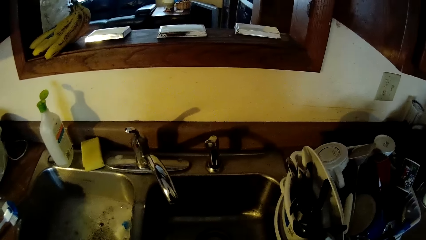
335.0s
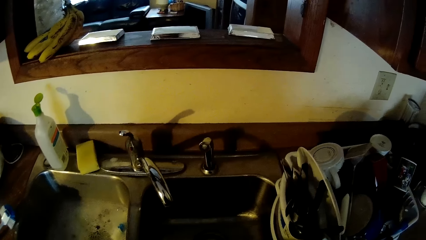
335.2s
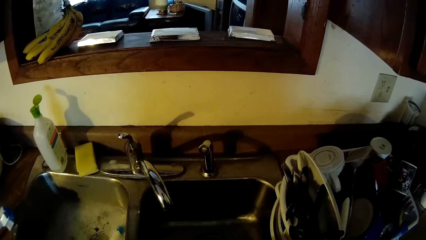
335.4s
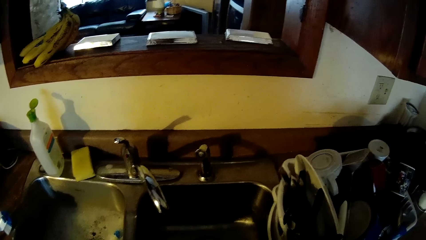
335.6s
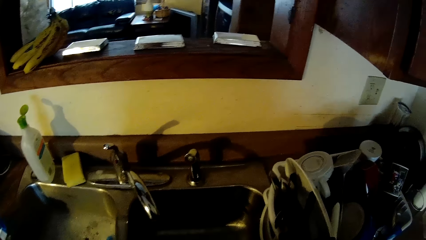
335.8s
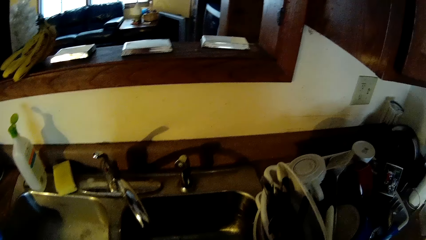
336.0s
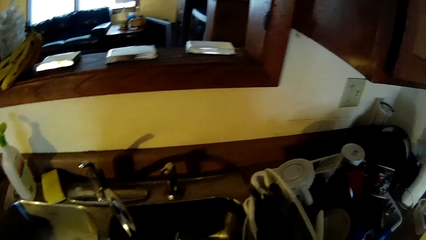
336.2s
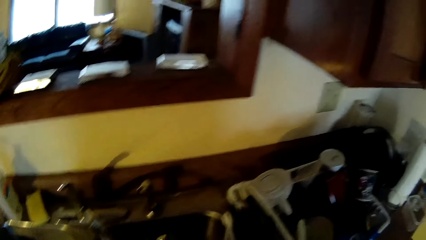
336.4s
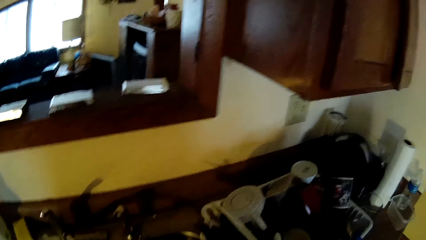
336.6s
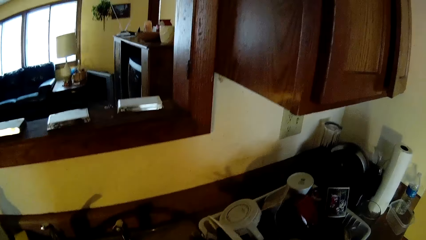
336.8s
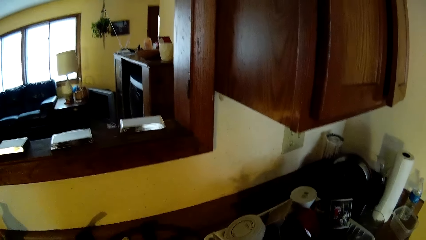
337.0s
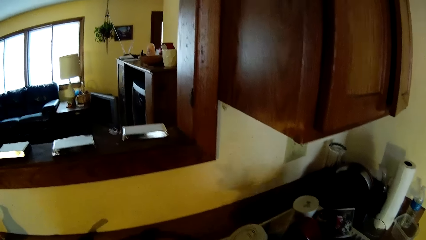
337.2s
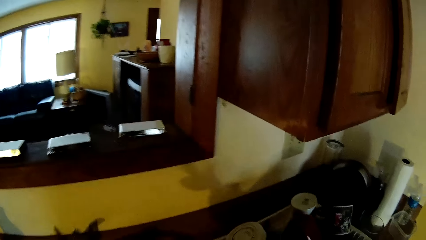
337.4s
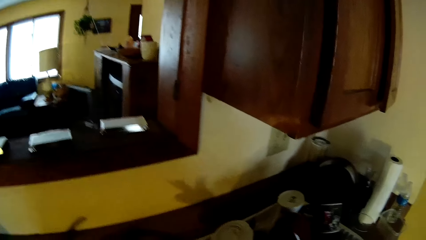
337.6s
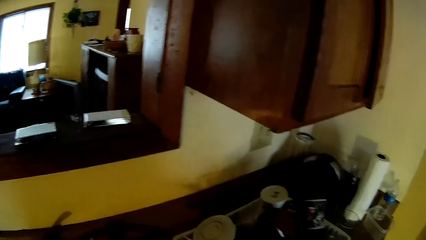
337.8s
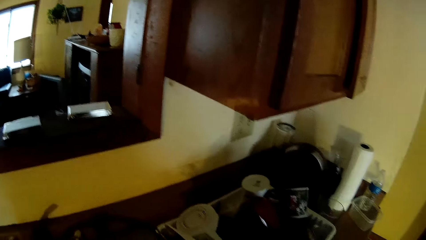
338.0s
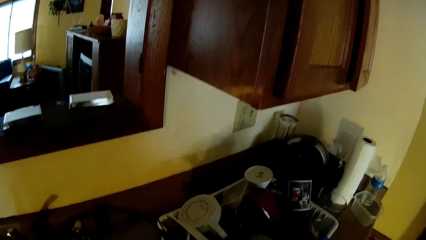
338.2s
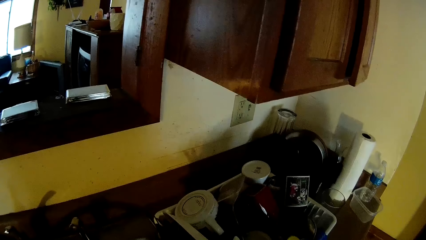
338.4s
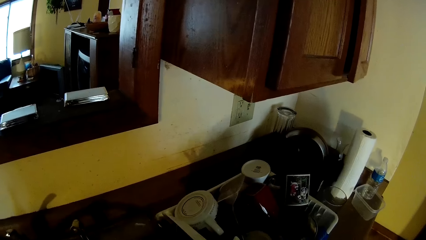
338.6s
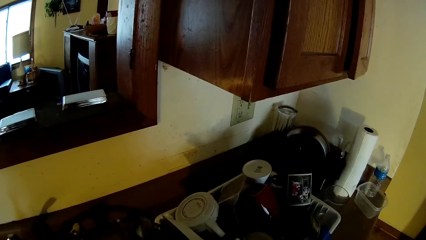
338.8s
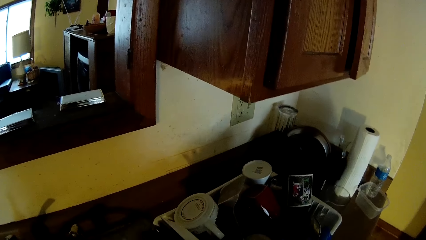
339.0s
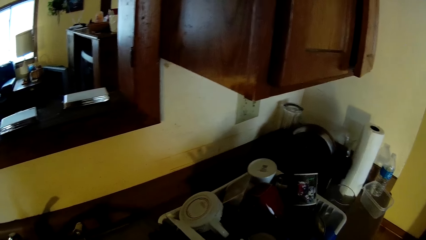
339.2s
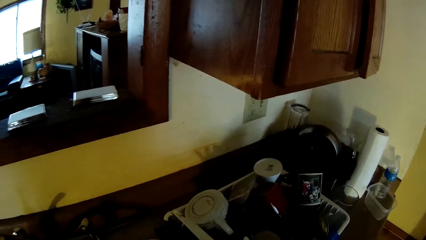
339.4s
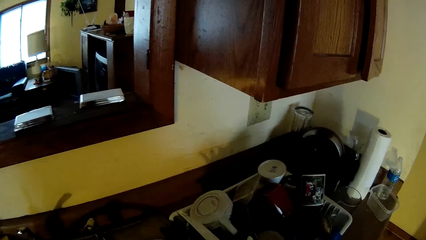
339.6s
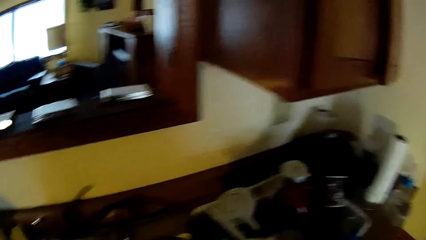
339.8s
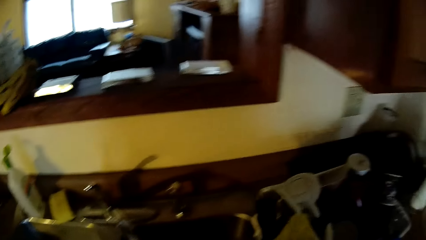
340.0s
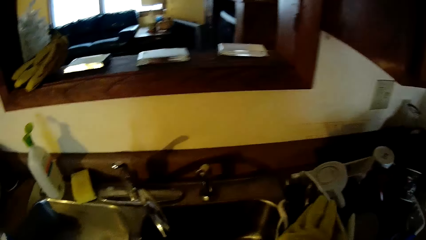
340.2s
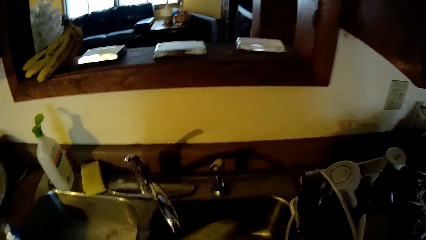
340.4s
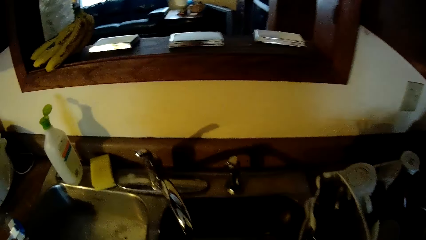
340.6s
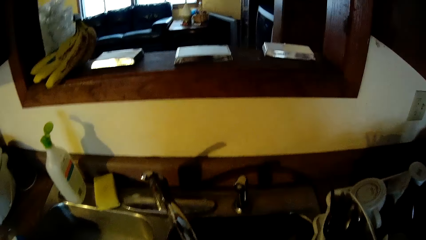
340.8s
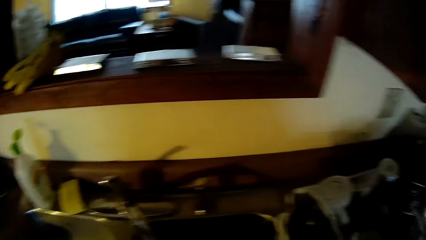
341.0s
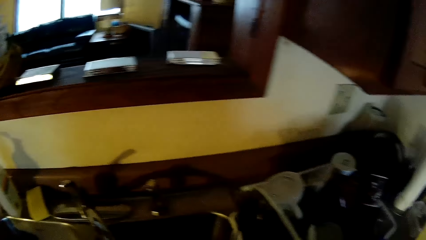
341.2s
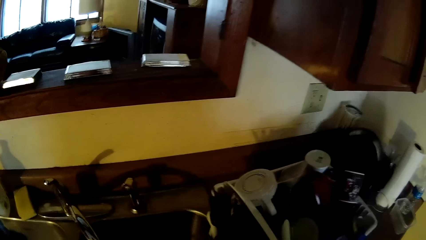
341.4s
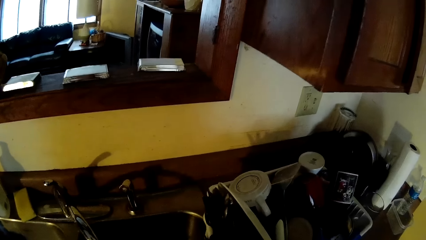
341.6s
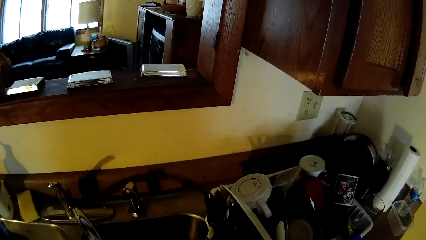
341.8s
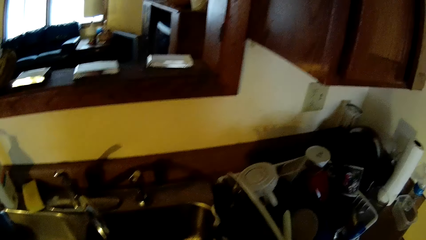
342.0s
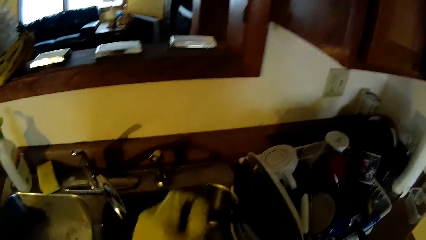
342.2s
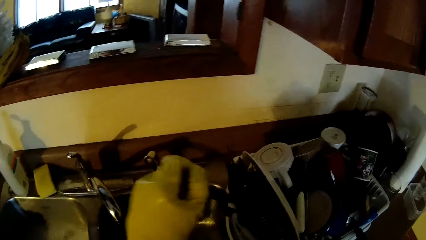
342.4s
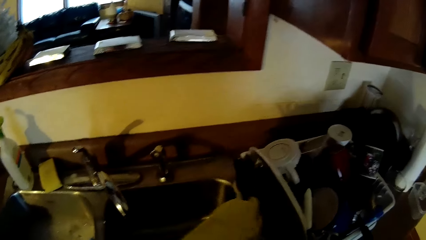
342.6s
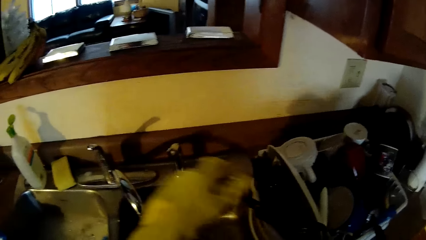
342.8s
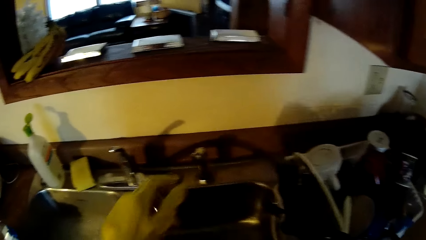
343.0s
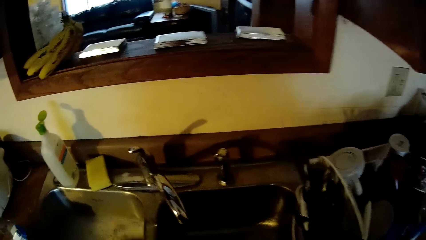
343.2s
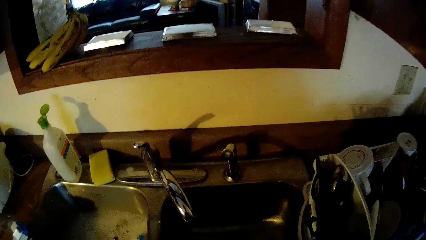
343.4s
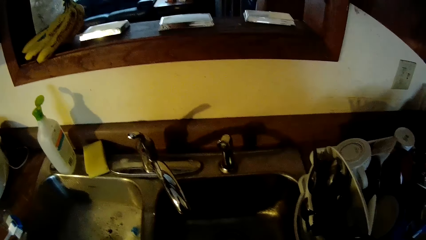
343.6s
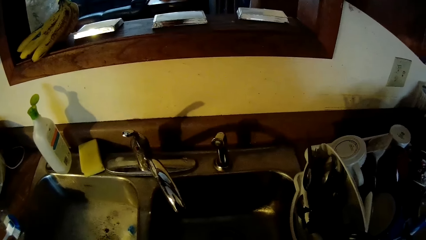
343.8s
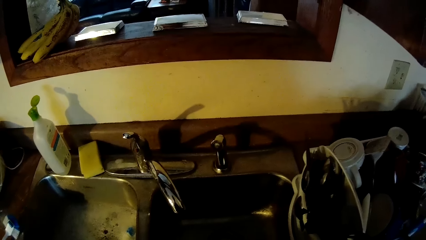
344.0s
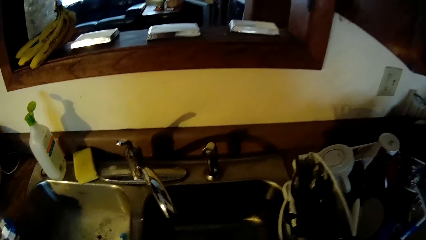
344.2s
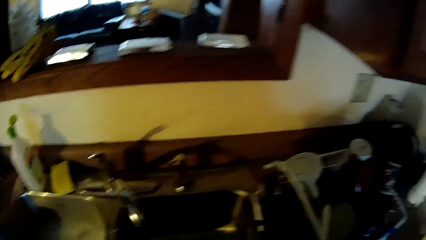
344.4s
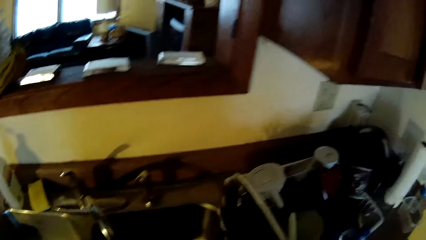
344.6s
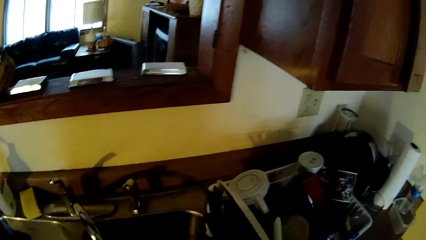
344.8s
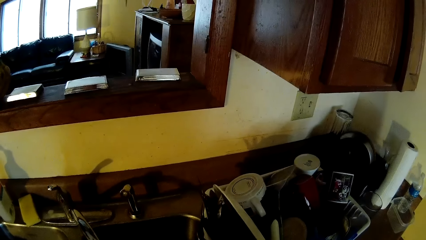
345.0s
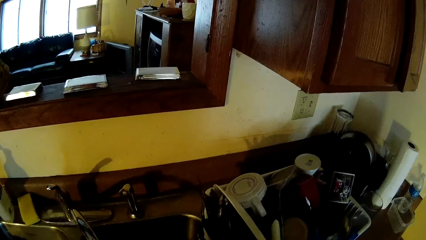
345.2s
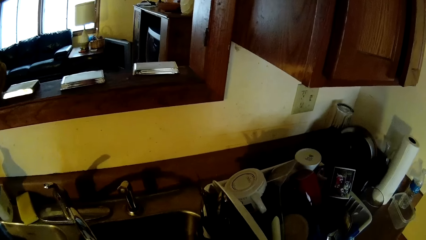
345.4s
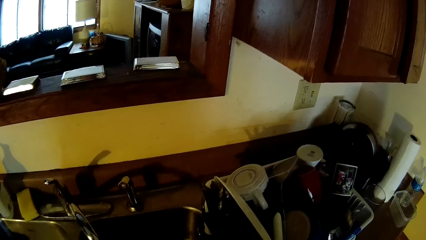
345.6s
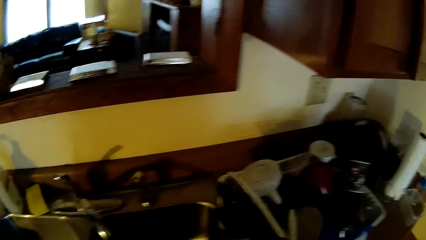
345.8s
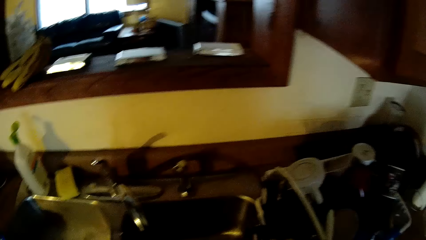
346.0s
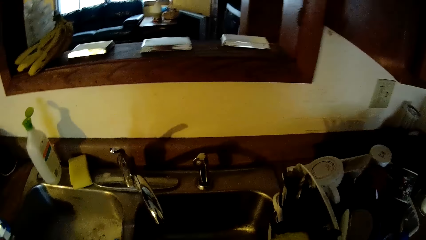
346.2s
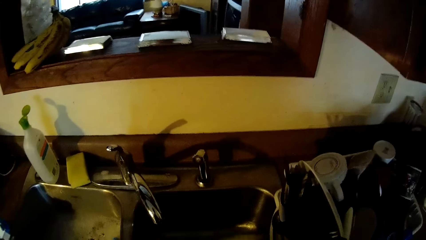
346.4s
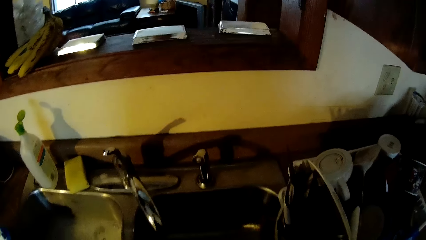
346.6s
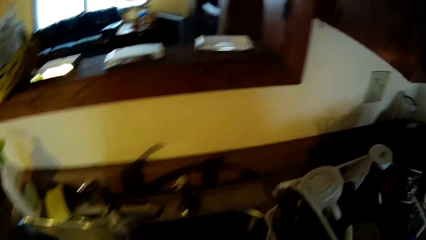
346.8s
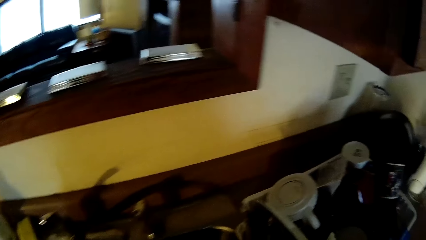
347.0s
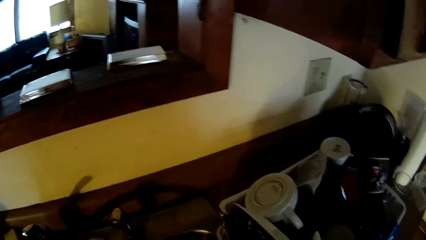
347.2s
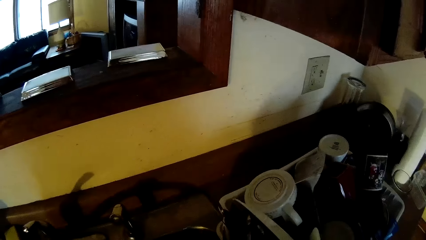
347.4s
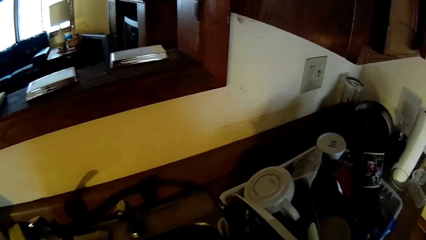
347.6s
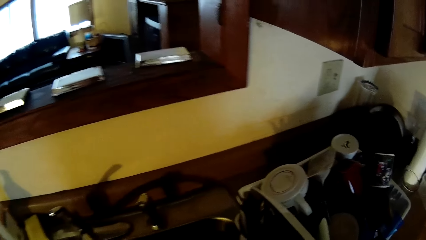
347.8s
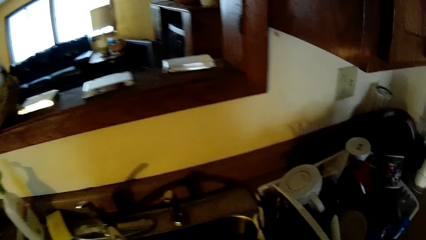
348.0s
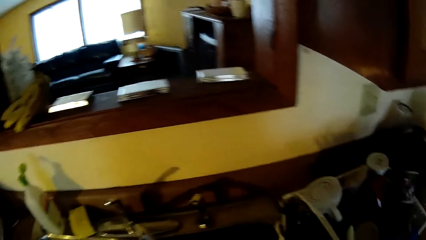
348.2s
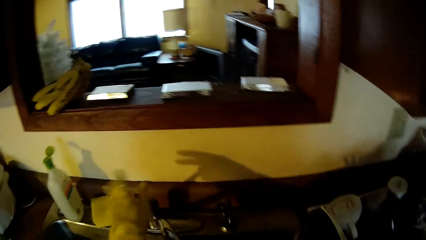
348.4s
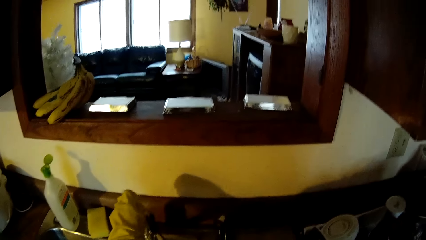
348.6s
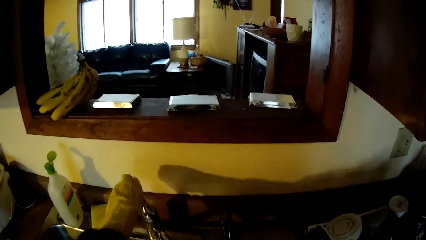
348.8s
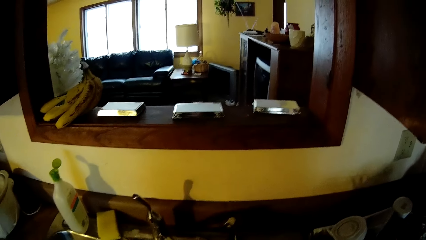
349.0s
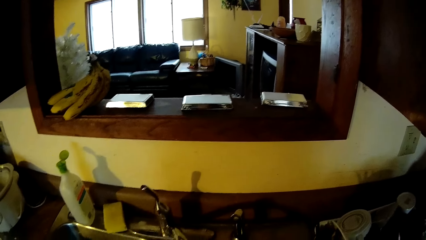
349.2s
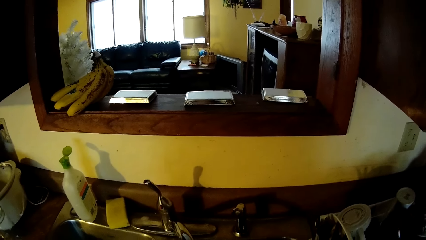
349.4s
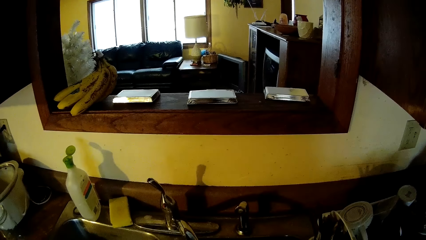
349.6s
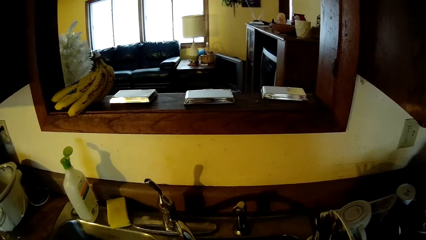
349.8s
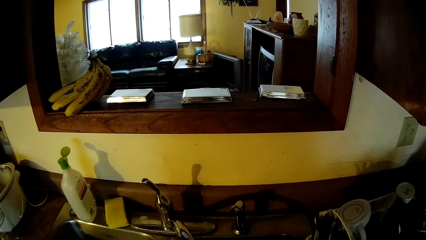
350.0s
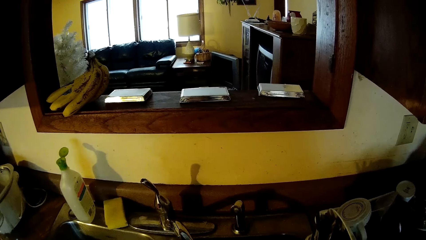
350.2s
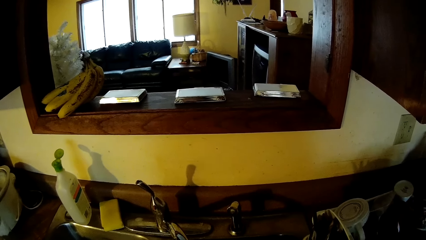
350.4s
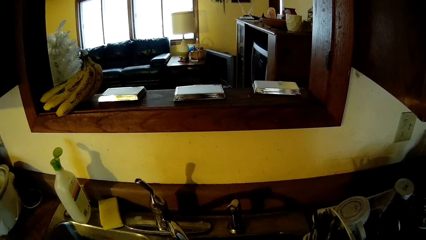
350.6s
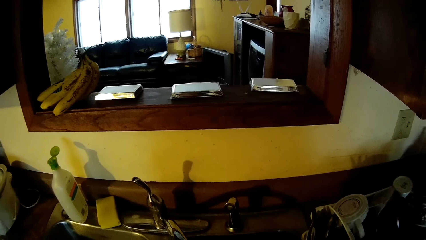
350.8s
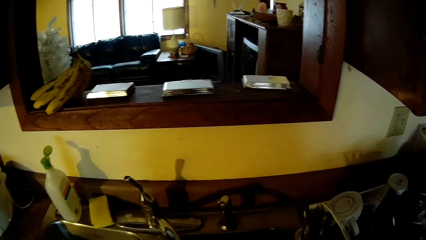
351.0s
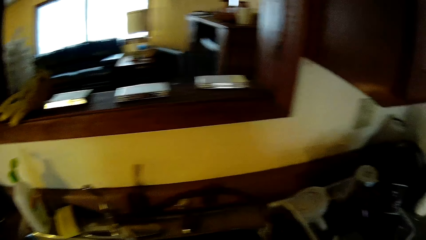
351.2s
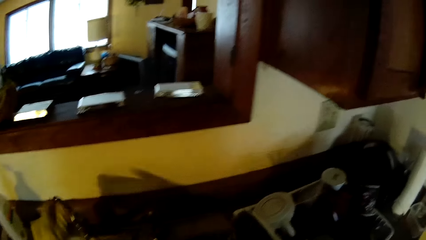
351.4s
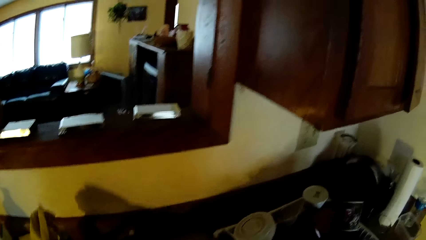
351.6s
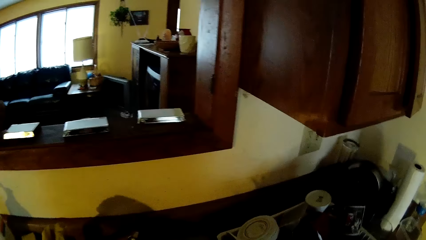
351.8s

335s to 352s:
The camera wearer drops cutlery in the drainer with his left hand. He does this again. He opens the water tap with his left hand. He closes the tap with his left hand.
